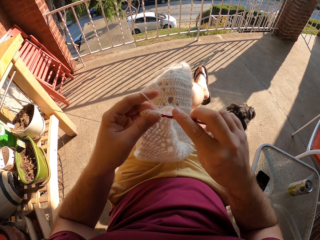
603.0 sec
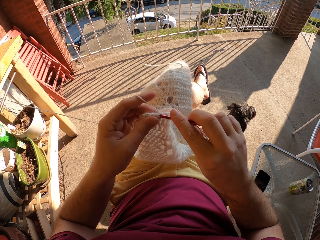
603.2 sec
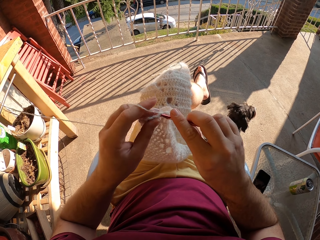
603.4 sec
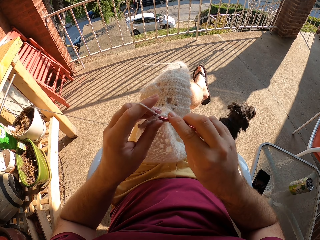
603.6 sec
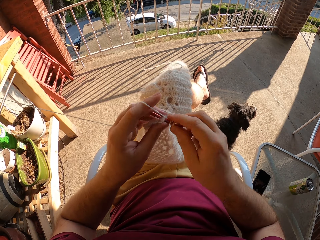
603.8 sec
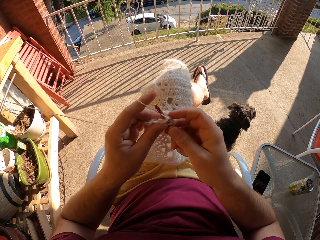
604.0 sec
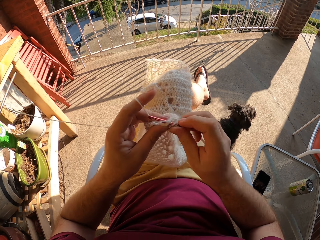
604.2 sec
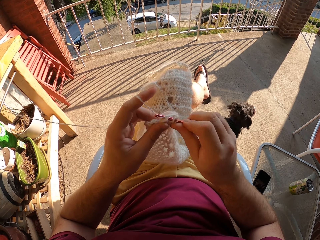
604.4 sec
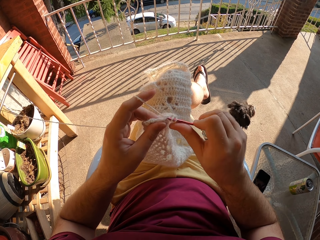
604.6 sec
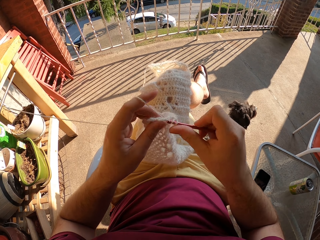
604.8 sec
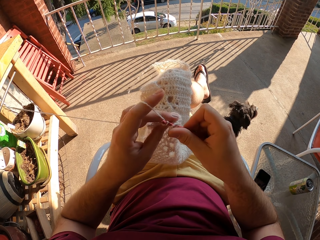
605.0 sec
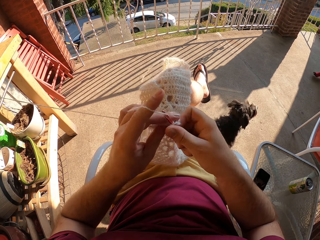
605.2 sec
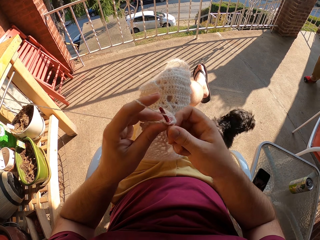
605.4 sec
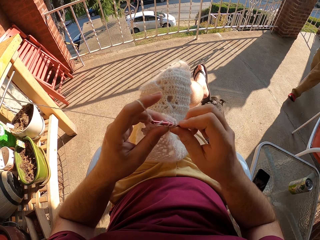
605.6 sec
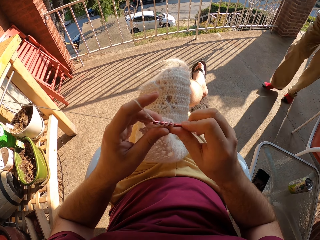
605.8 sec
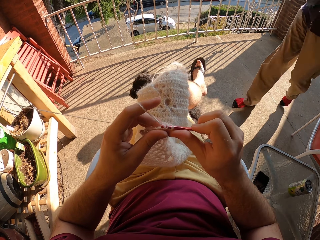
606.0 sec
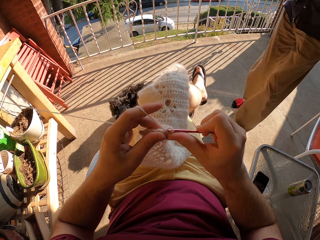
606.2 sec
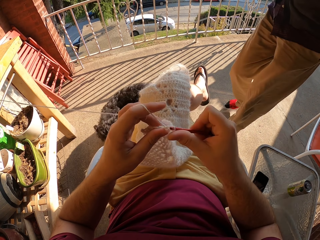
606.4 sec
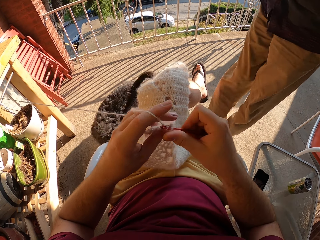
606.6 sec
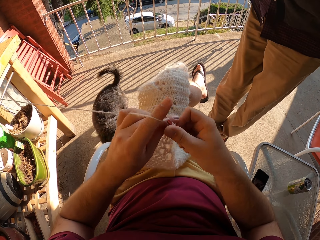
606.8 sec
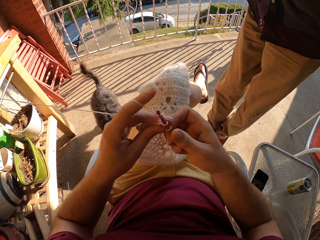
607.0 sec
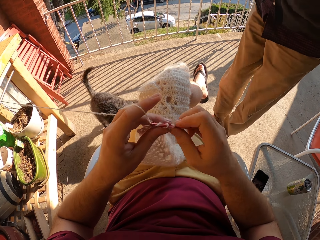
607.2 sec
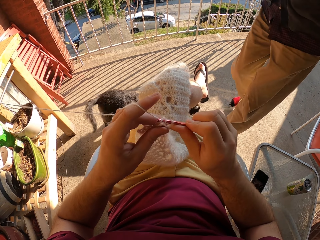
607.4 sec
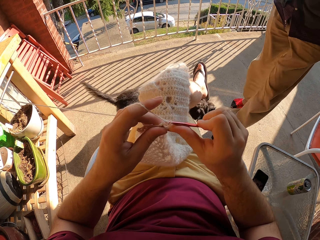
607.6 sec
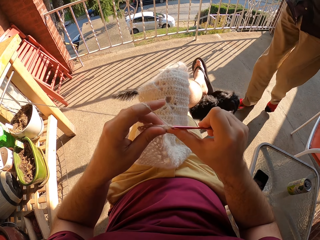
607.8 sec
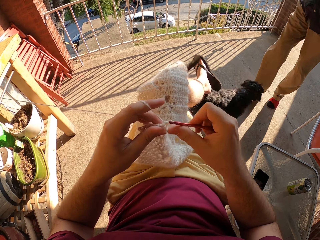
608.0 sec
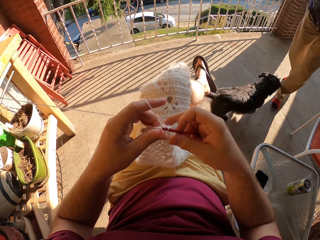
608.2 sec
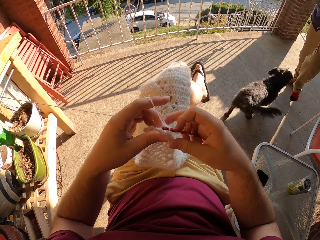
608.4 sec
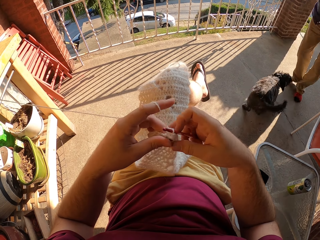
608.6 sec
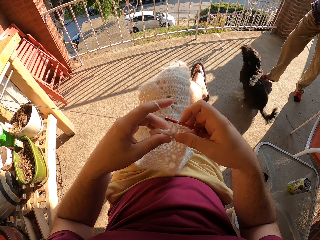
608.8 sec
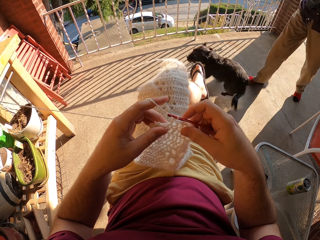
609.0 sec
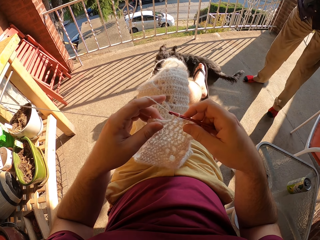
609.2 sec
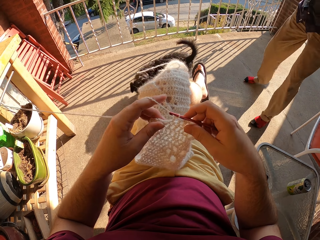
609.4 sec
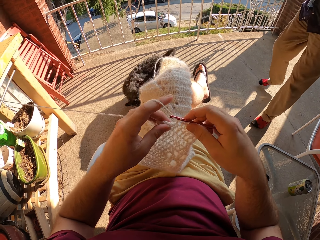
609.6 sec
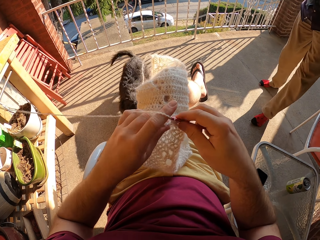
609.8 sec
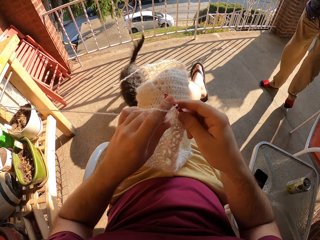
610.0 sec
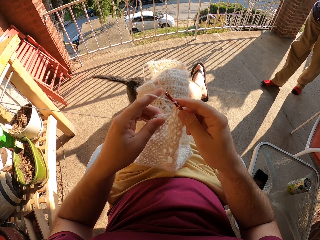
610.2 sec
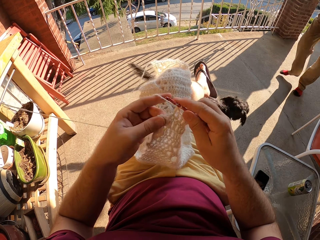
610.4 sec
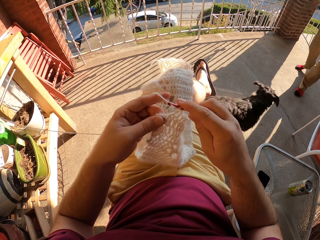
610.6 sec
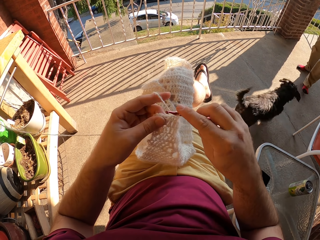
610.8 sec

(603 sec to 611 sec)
A person plays with the dog in the compound.

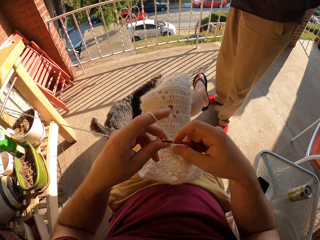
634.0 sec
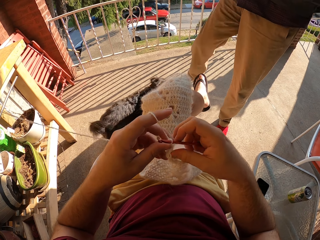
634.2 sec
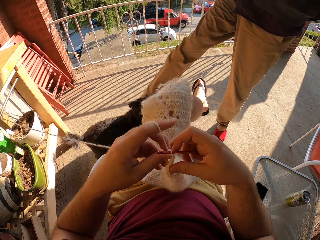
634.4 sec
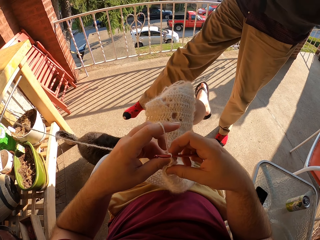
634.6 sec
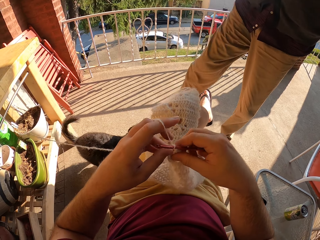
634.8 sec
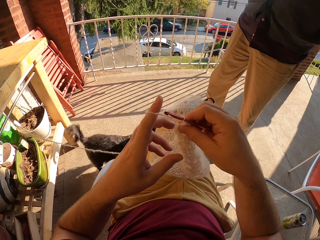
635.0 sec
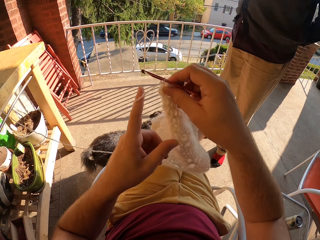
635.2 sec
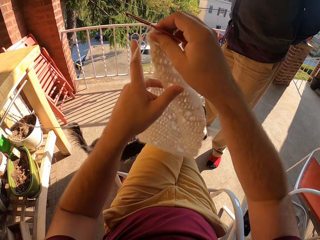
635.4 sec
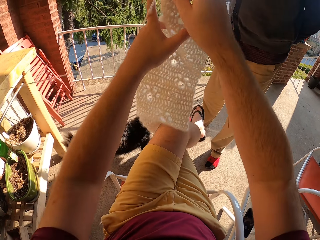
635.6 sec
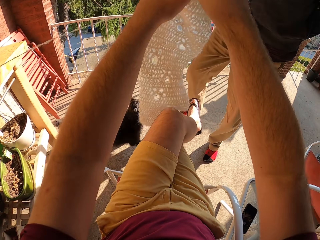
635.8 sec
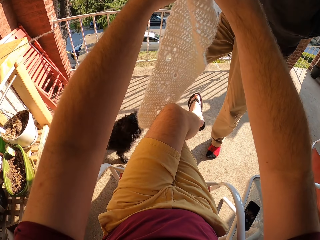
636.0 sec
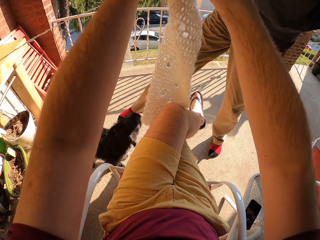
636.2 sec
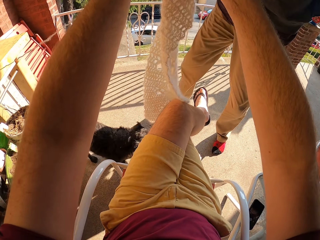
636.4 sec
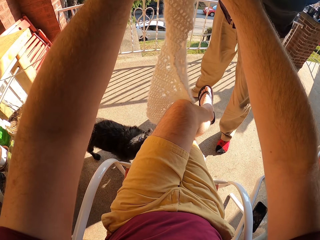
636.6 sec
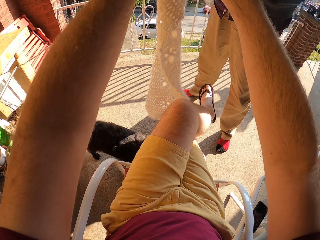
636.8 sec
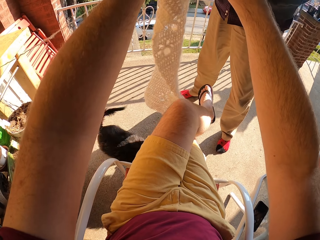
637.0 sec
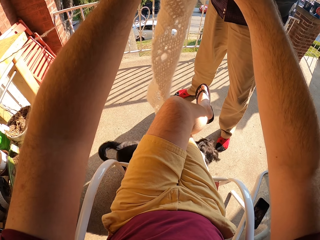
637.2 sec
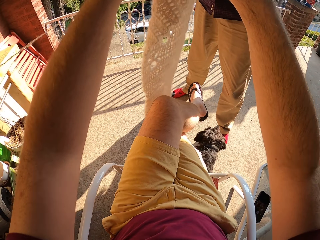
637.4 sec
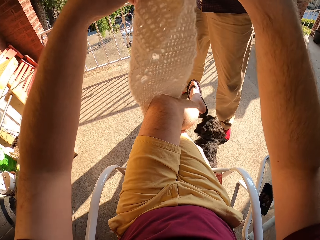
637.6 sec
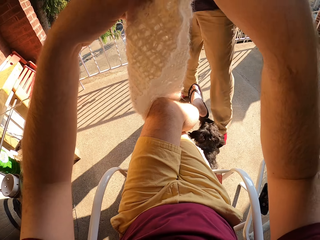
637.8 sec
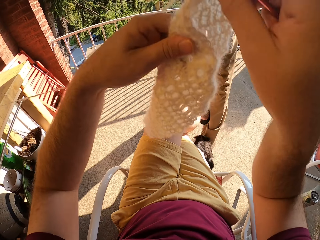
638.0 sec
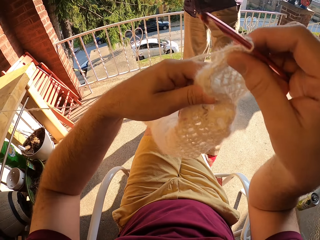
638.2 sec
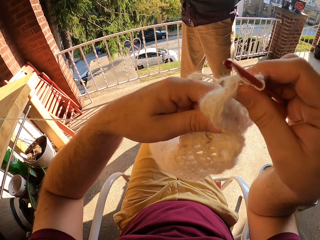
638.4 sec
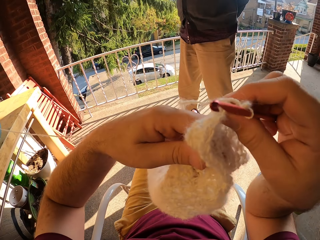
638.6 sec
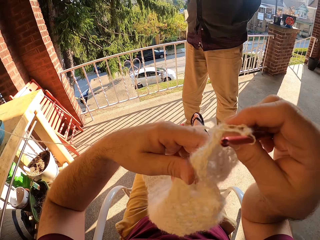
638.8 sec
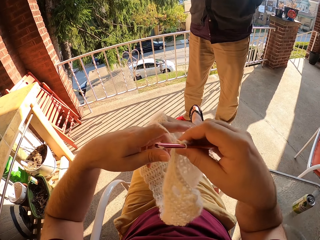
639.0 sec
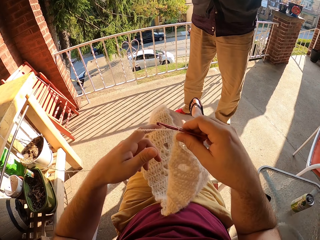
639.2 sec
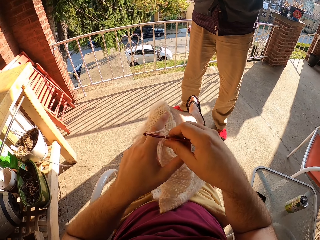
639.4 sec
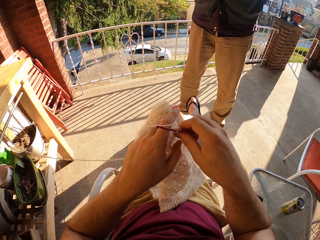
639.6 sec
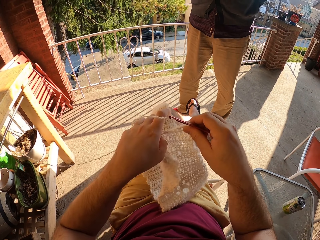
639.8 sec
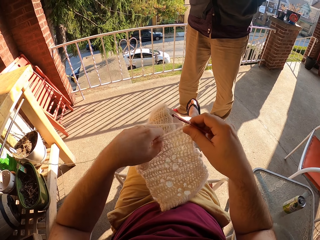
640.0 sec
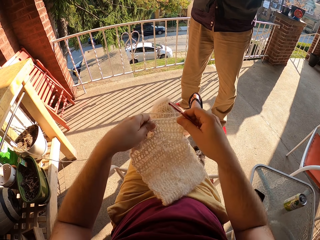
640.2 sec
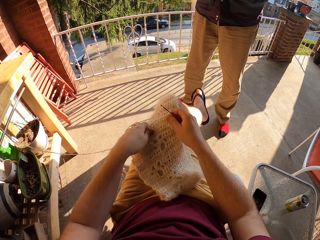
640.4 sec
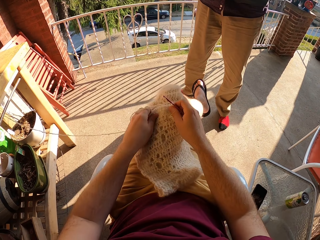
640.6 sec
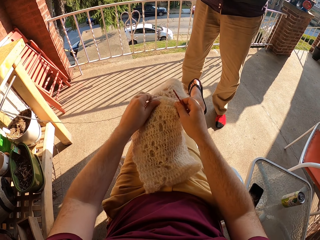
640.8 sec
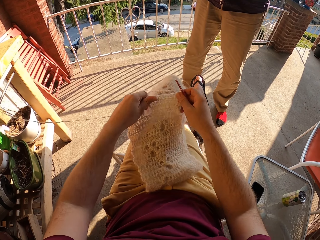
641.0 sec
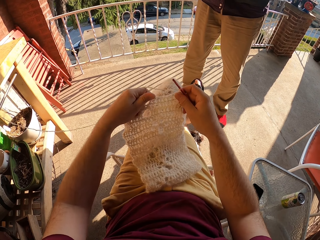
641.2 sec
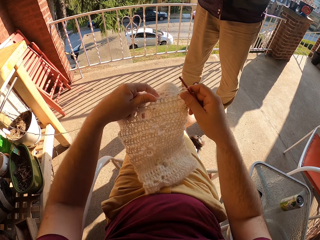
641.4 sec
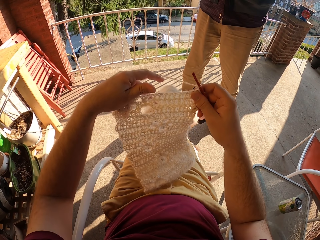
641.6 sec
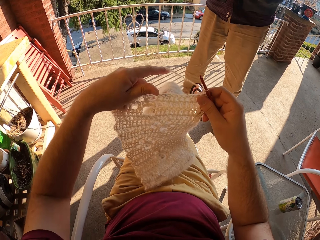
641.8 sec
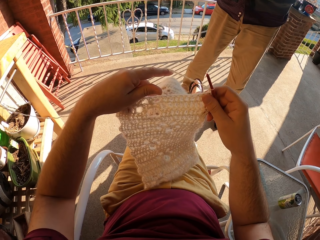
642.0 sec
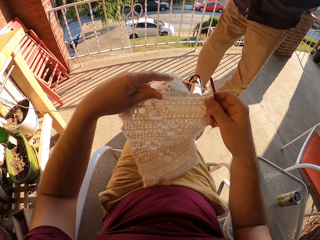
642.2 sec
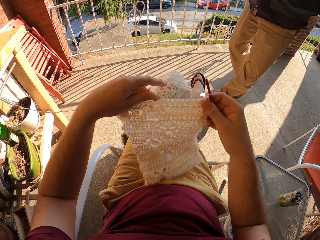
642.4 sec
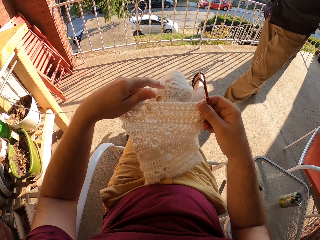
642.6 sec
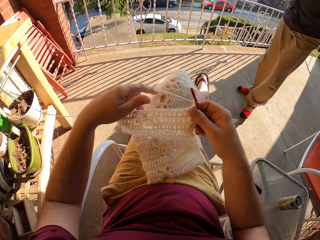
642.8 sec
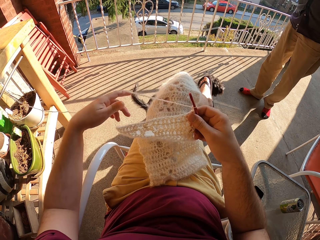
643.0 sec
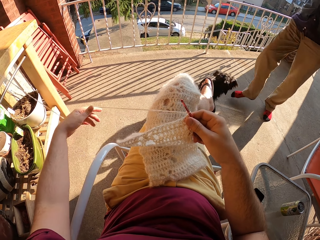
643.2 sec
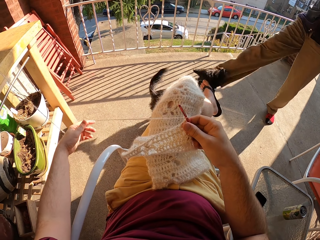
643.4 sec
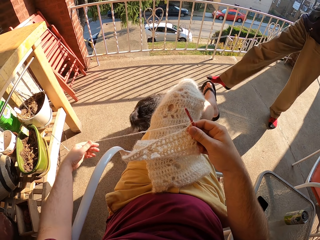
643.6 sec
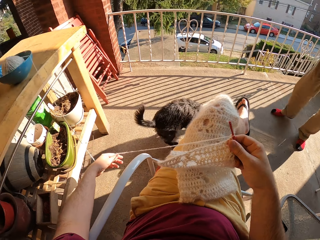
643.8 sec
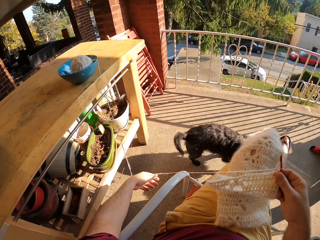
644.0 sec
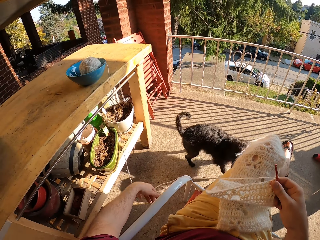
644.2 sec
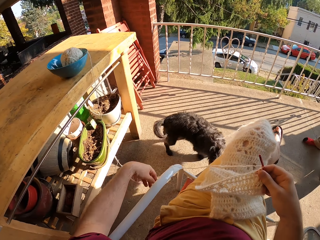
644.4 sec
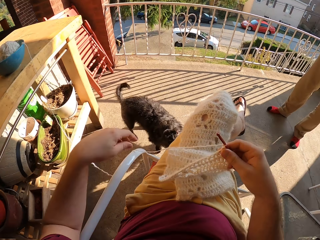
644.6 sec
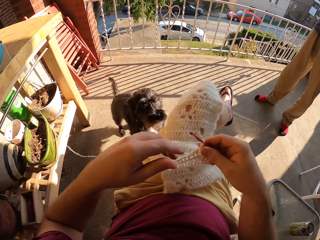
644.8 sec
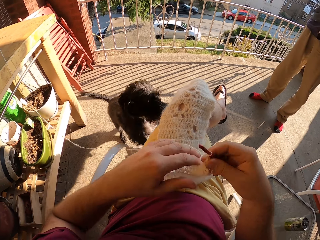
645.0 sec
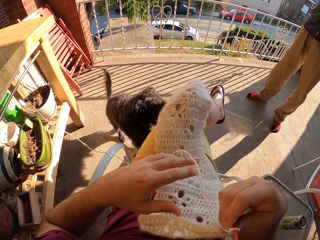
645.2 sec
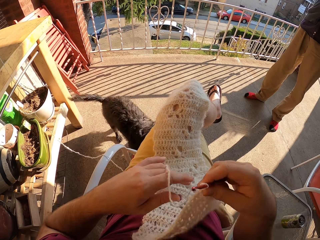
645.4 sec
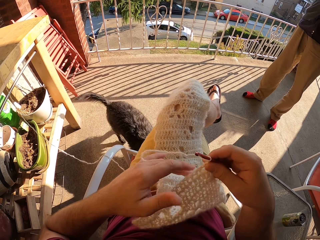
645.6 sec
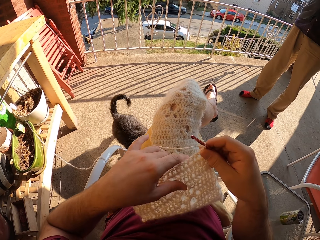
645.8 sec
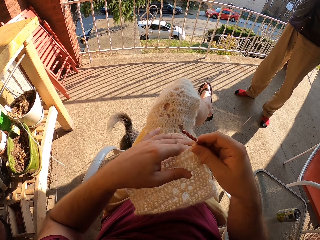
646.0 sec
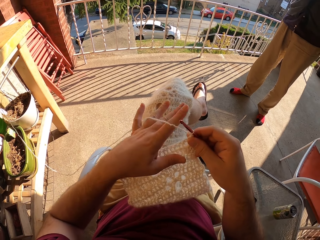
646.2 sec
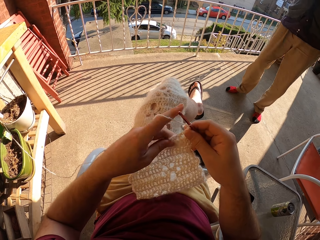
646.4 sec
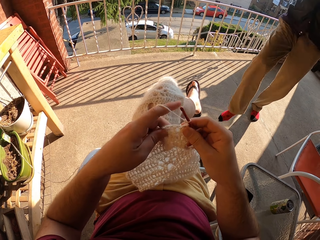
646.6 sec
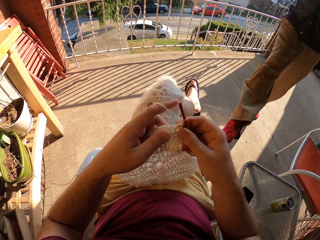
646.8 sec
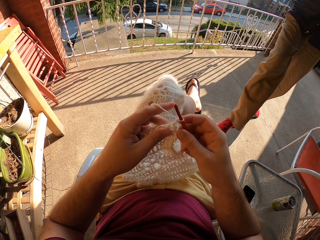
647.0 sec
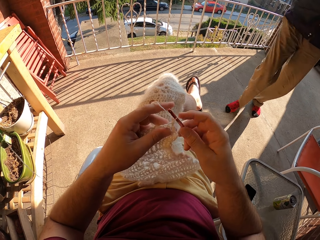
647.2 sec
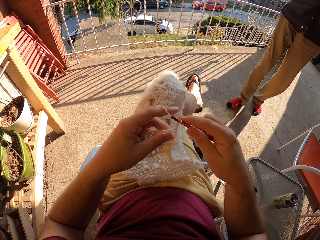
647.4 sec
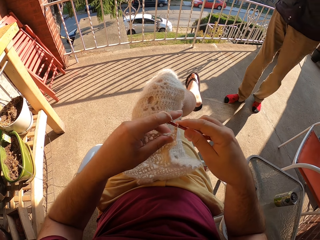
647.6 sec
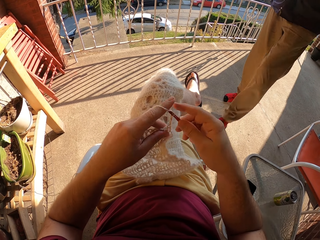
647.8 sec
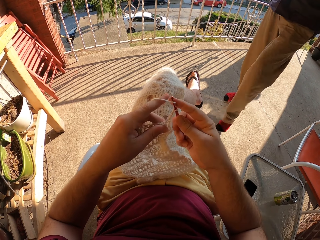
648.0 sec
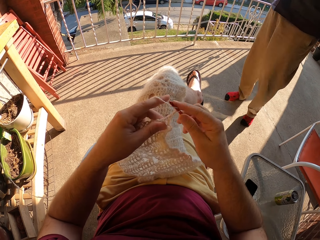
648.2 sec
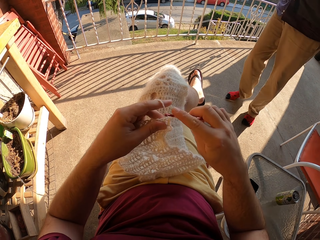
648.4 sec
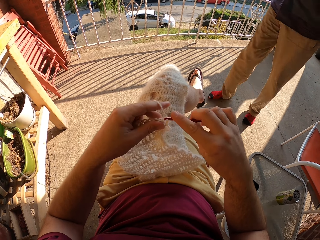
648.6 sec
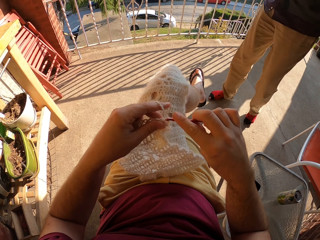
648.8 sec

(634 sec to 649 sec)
The camera wearer adjusts the fabric. They adjust the thread. They adjust the fabric. They crochet the fabric with a crochet hook.
